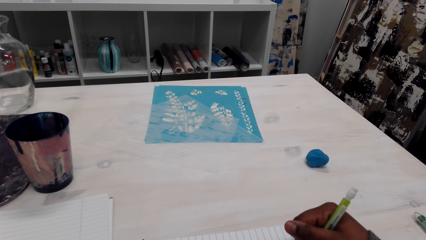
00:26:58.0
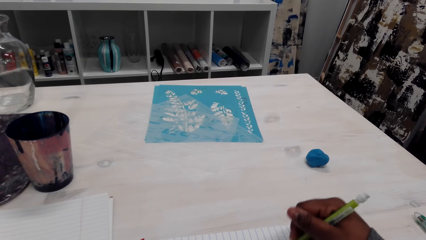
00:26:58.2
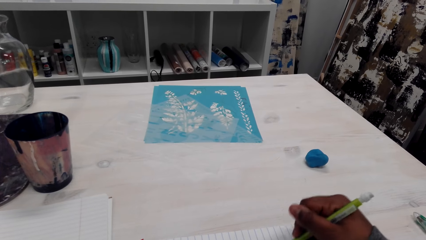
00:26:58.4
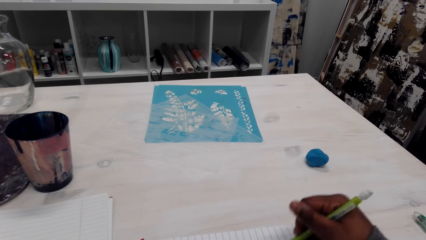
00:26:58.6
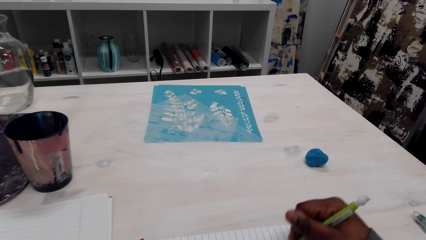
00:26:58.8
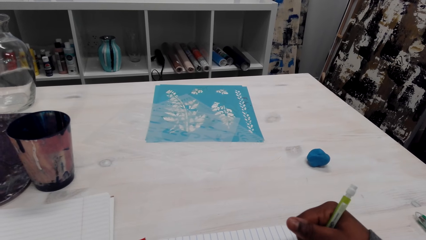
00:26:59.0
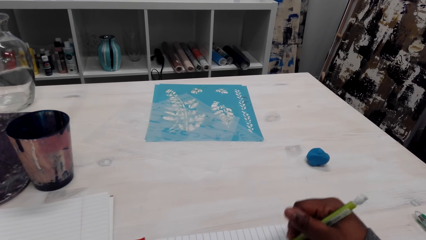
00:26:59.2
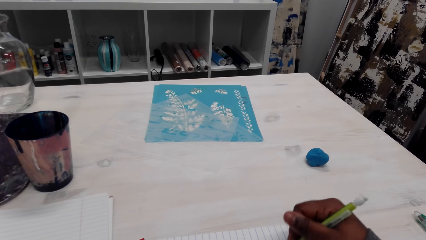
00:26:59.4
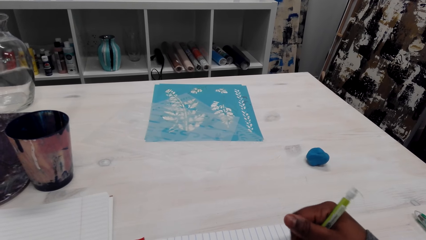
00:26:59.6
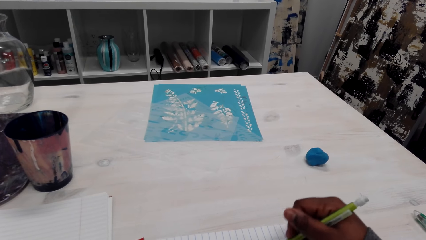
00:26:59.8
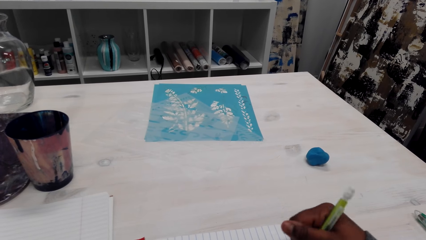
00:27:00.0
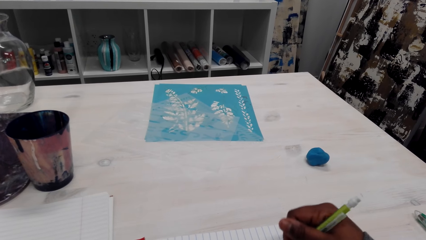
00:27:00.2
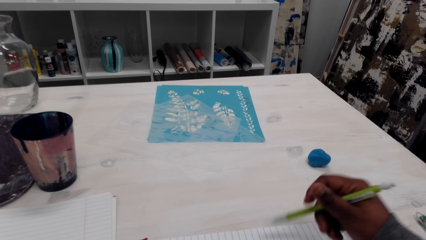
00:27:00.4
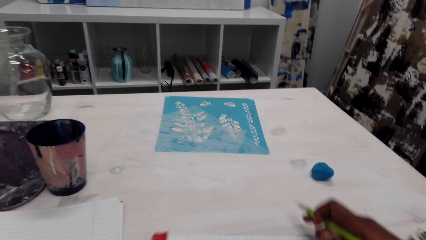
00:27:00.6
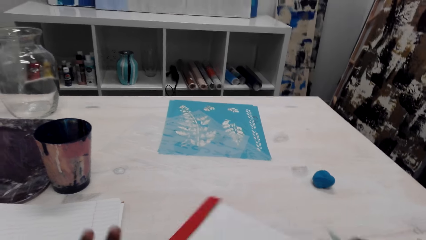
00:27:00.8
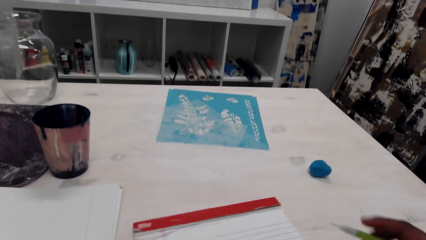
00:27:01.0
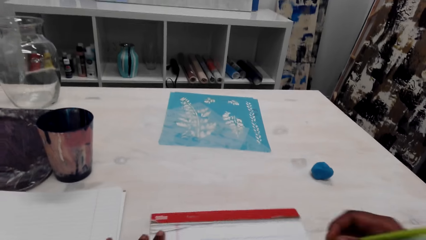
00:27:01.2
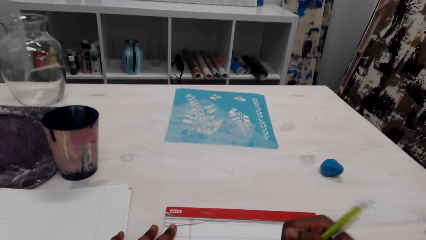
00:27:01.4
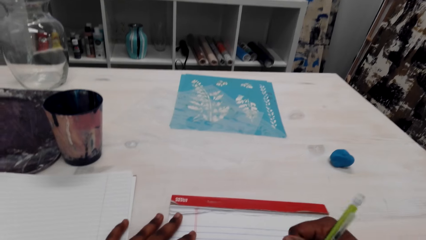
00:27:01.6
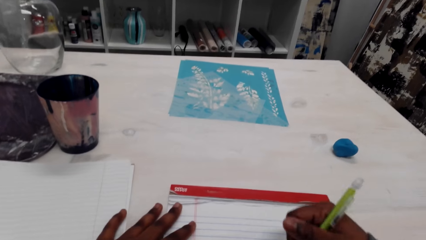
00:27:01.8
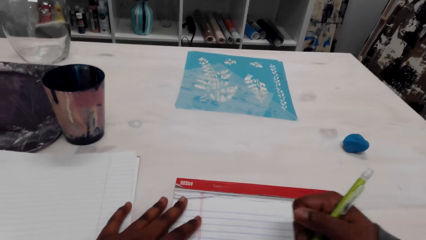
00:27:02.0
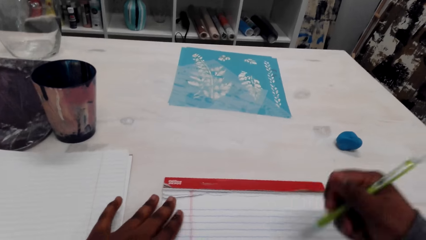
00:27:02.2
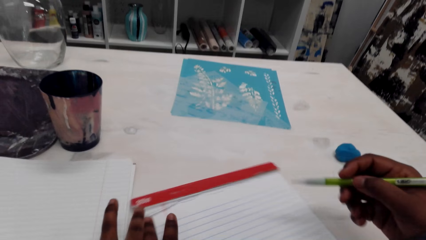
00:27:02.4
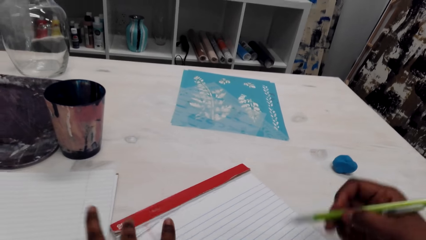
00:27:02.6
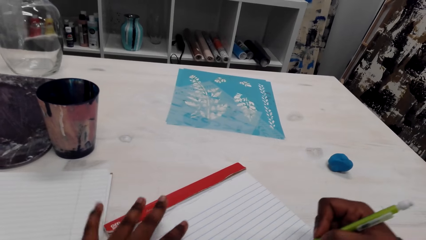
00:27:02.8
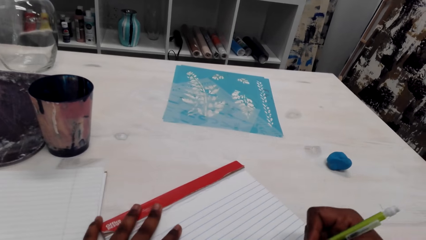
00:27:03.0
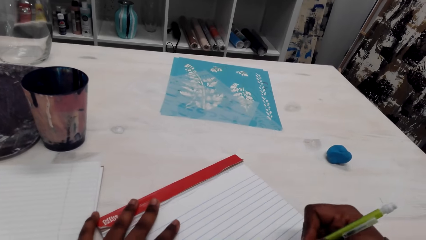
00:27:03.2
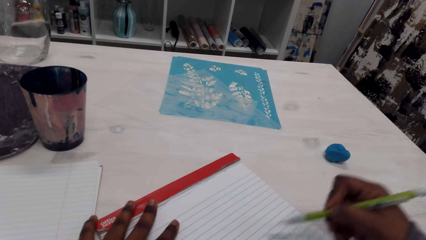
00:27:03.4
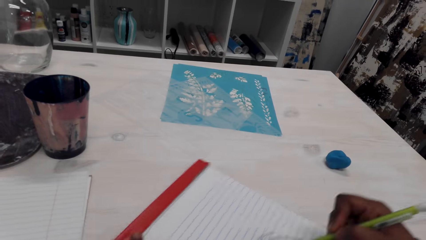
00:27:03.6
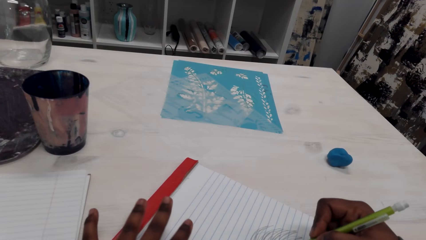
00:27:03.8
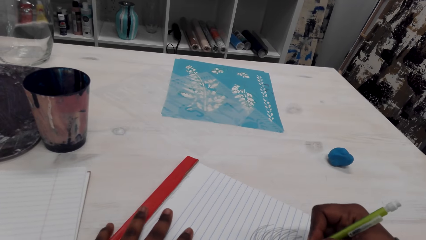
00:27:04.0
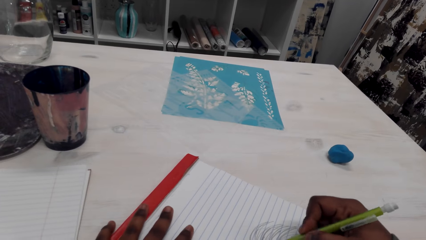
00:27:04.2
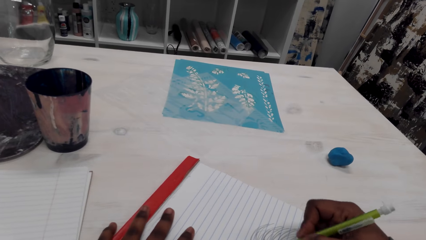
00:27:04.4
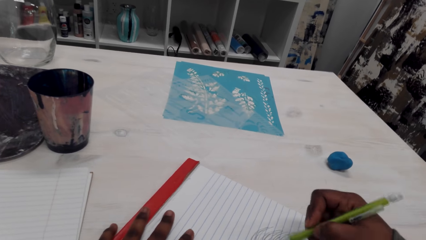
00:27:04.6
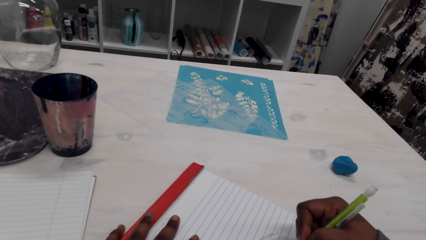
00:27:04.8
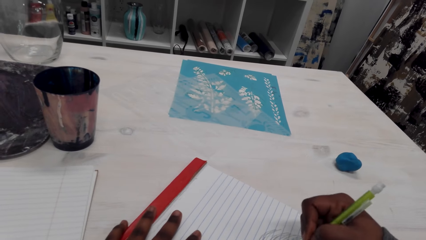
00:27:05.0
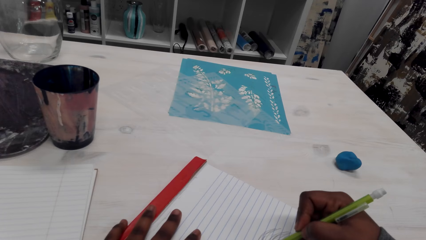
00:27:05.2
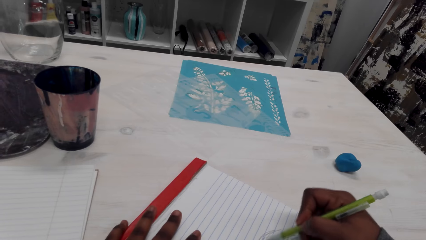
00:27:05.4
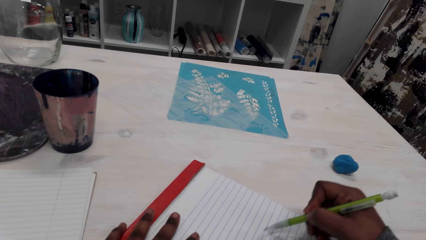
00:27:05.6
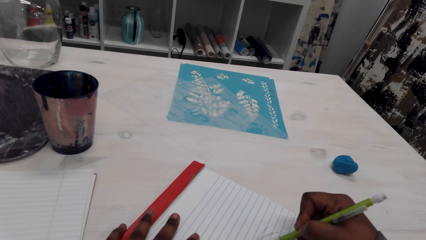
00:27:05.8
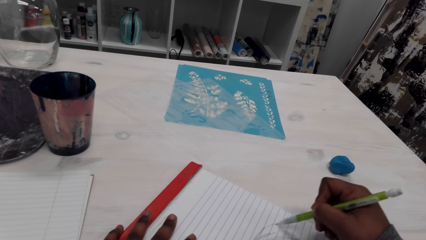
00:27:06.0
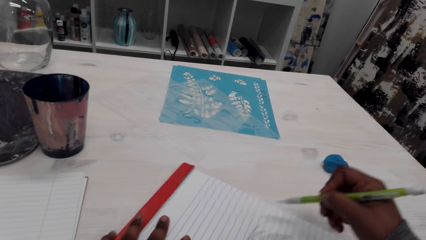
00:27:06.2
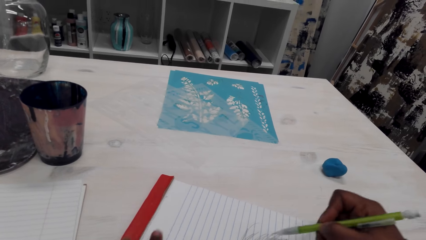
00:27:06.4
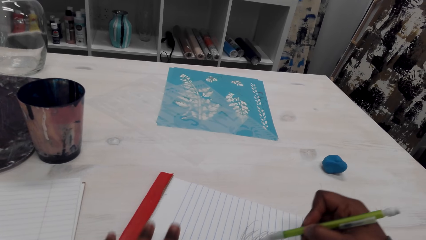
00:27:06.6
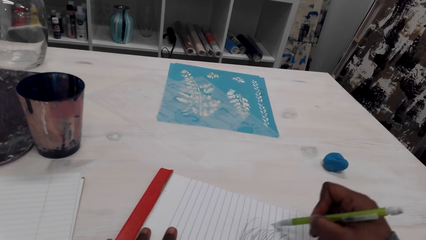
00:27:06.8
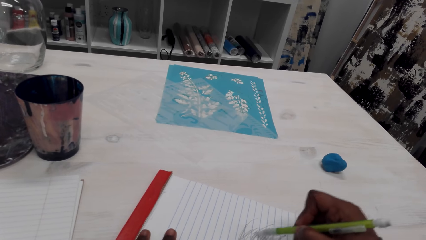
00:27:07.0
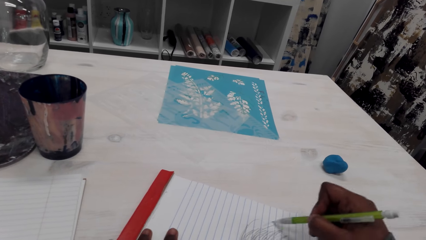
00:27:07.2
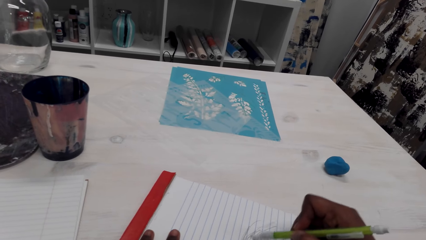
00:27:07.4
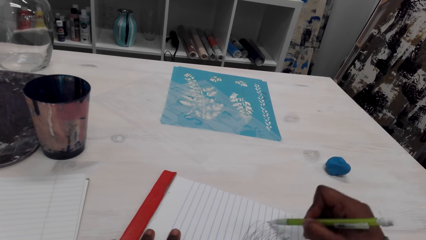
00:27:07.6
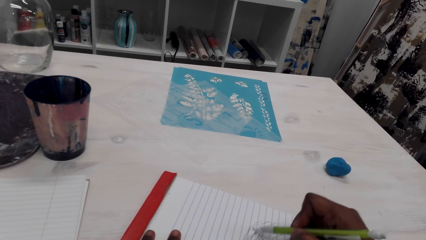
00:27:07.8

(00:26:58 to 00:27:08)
The camera wearer adjusts the book. They draw on the book.

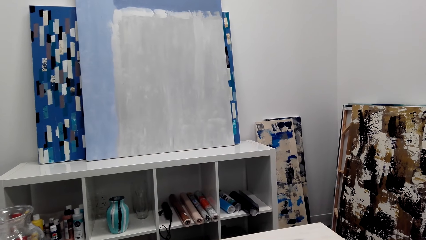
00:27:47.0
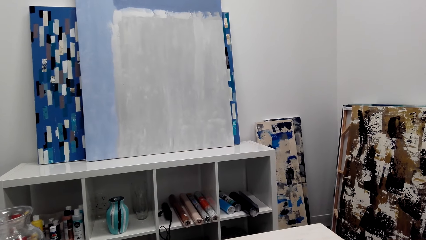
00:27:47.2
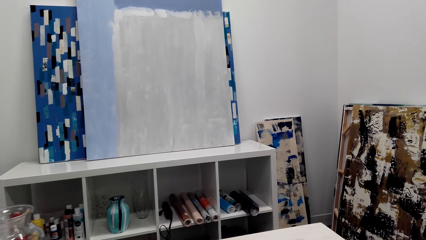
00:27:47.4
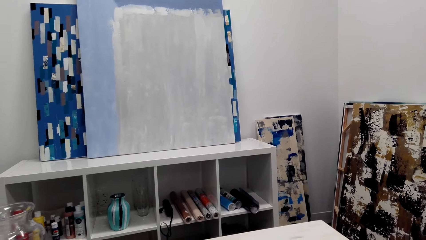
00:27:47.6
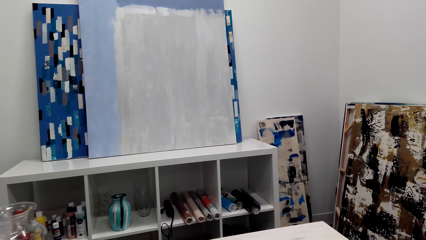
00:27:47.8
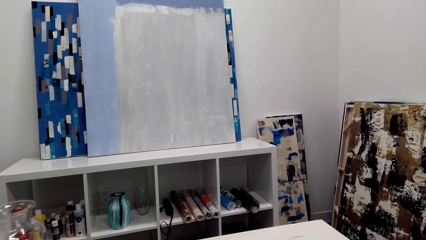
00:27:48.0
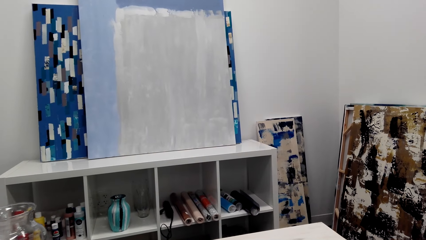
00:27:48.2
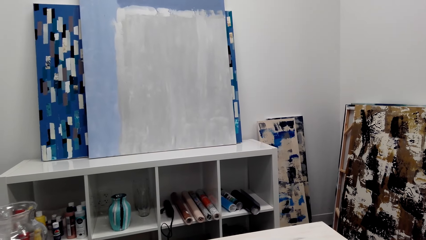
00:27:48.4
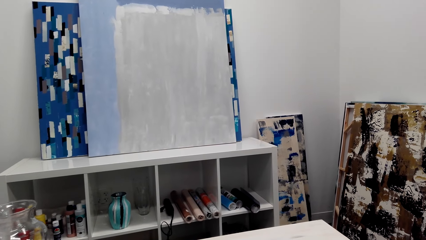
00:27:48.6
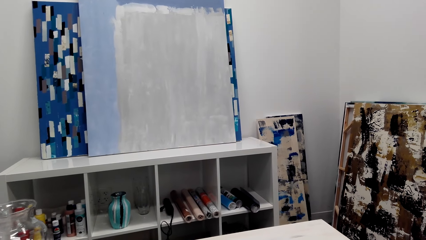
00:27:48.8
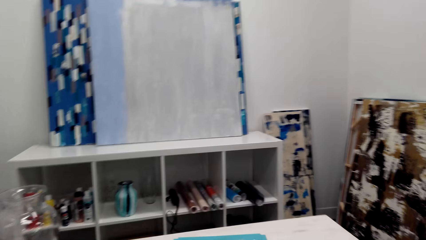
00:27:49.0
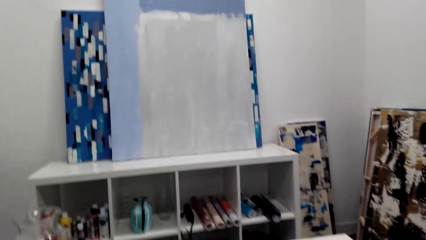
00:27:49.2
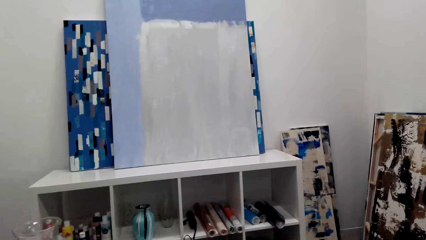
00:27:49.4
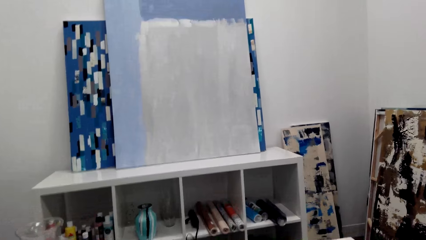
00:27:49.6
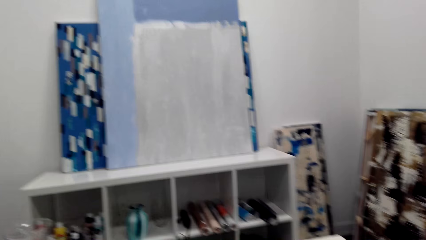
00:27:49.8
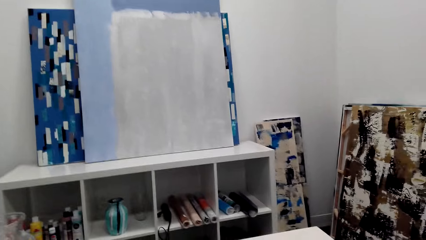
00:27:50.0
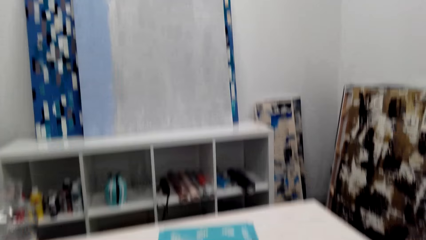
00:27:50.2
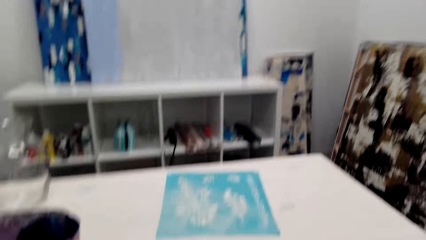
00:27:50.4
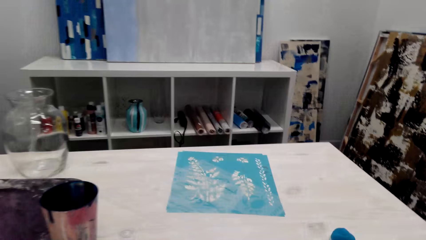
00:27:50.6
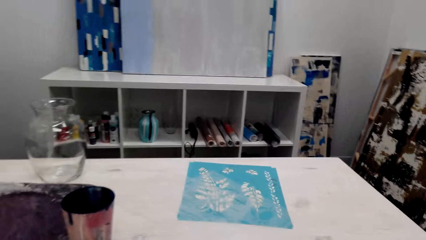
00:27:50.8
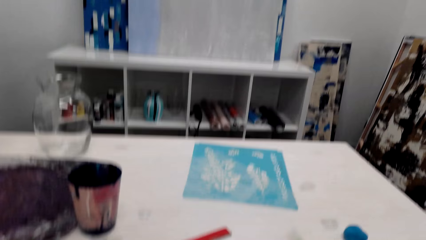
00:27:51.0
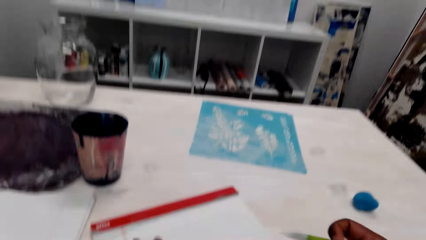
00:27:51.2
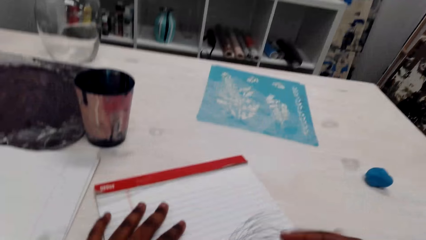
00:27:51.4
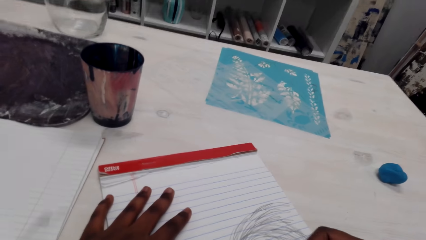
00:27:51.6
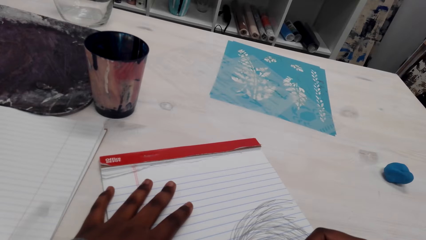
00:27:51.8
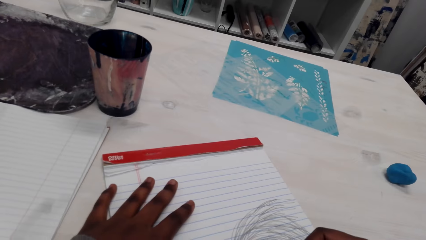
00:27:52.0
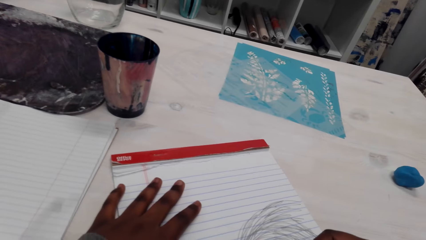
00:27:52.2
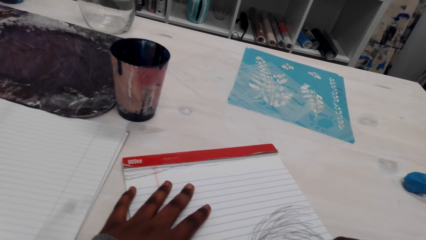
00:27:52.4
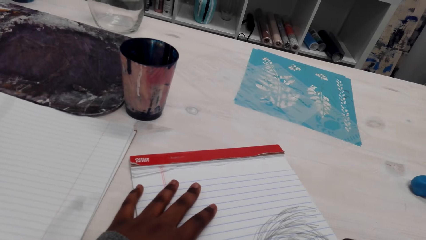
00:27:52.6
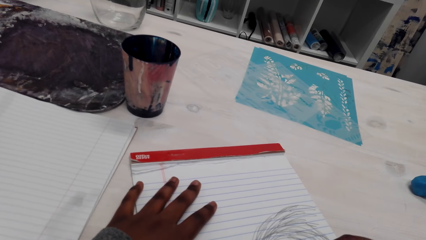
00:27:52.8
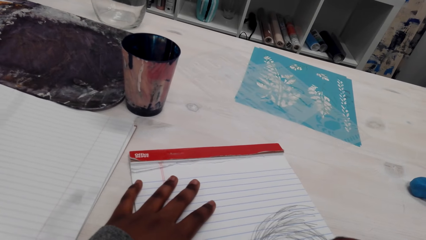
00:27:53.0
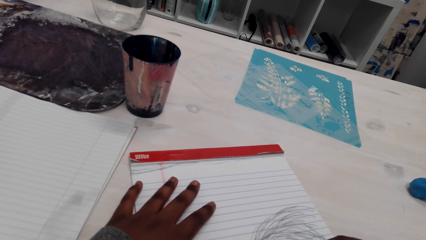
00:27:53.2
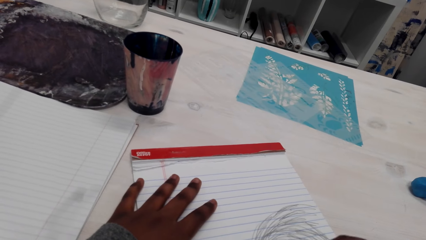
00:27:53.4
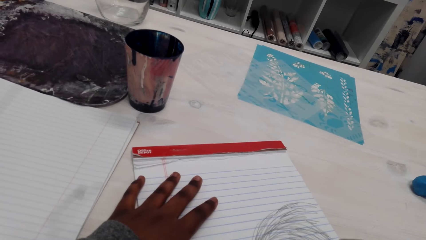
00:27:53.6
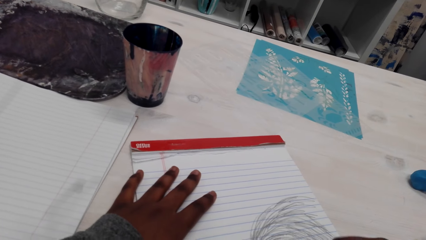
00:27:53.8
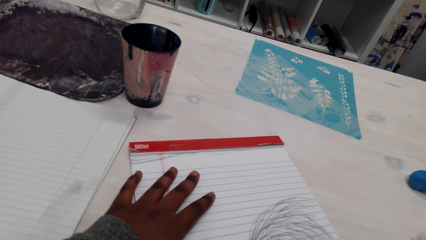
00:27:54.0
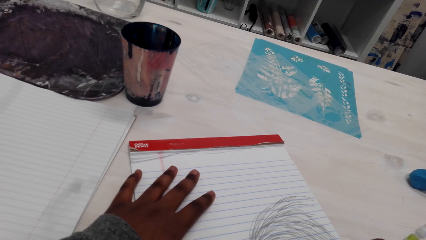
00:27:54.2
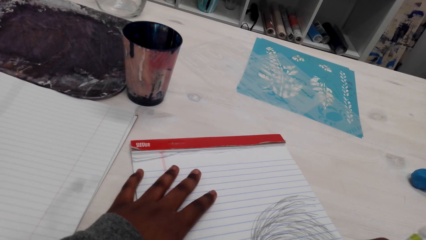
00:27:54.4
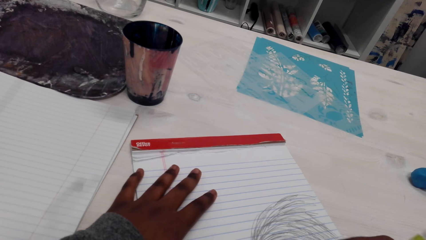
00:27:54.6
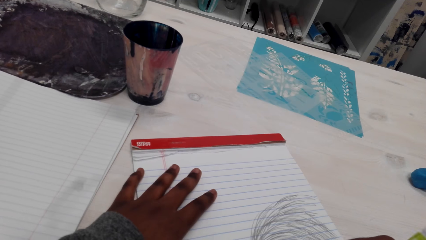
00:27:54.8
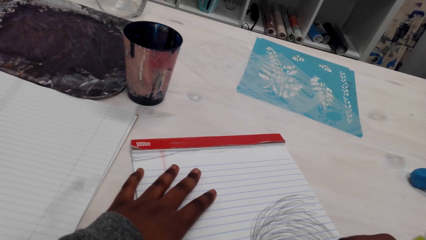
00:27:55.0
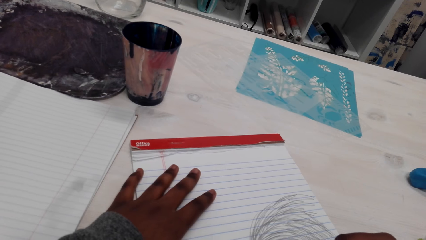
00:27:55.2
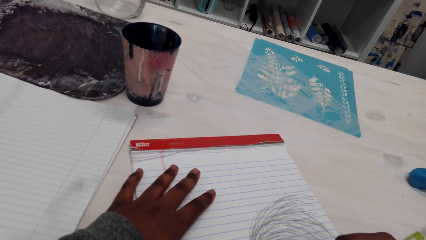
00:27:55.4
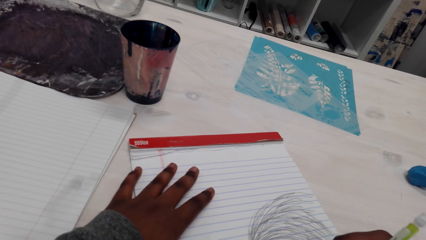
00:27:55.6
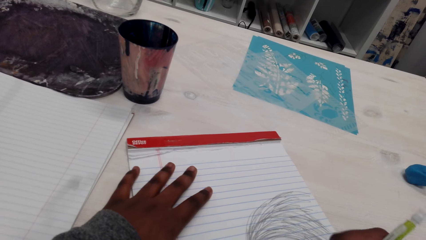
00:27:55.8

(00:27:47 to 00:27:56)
The camera wearer talks. They draw on the paper.
